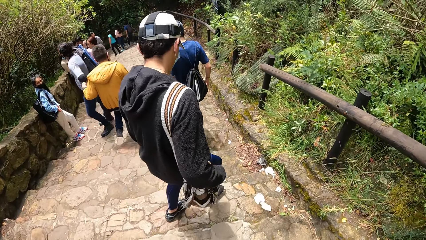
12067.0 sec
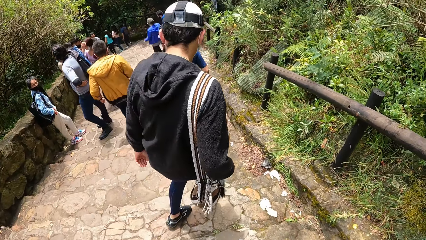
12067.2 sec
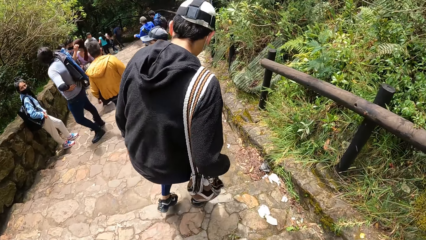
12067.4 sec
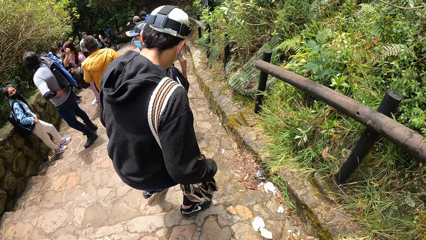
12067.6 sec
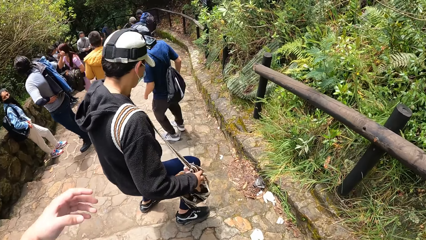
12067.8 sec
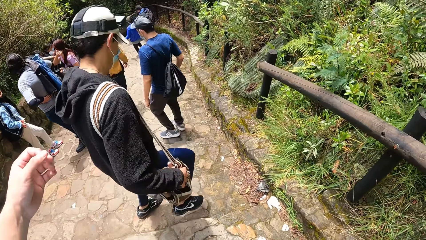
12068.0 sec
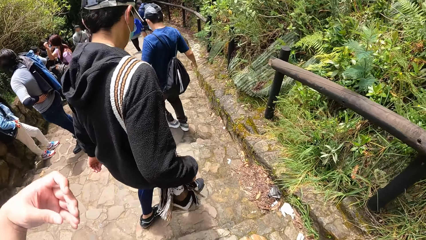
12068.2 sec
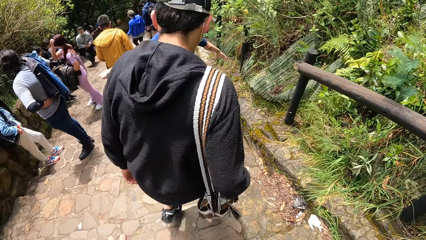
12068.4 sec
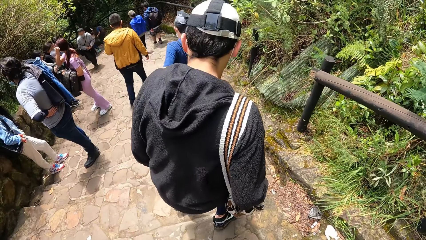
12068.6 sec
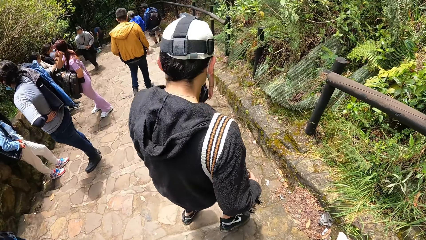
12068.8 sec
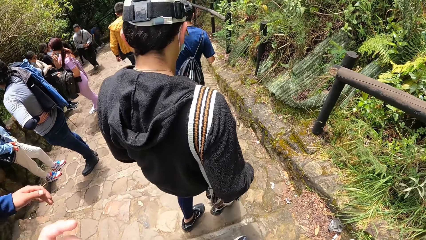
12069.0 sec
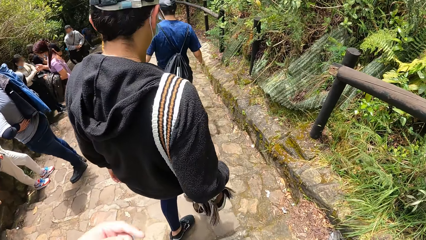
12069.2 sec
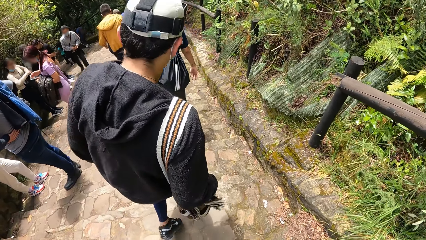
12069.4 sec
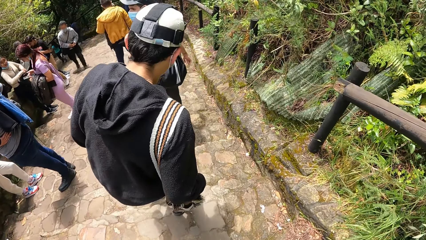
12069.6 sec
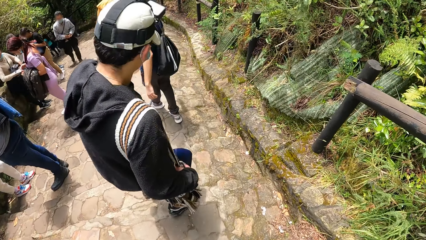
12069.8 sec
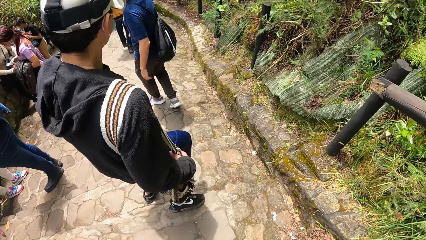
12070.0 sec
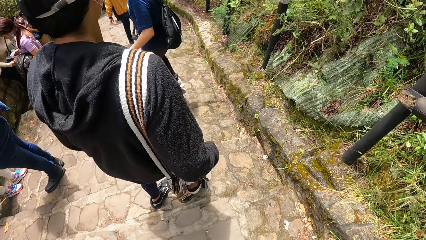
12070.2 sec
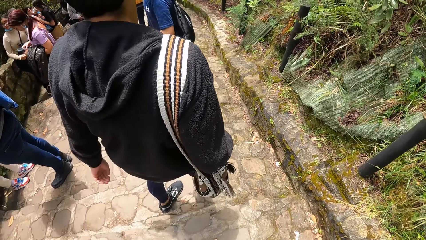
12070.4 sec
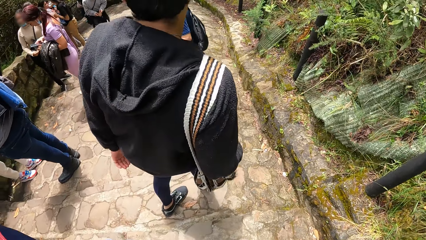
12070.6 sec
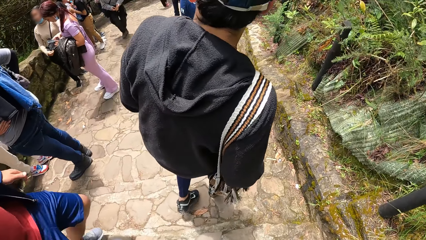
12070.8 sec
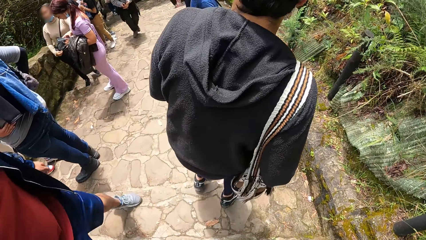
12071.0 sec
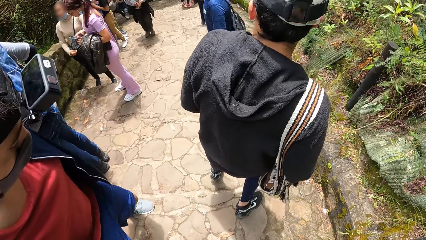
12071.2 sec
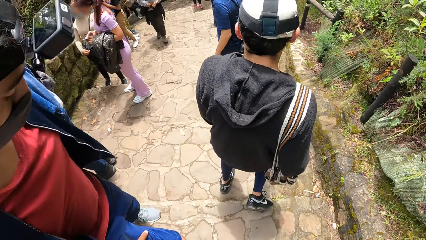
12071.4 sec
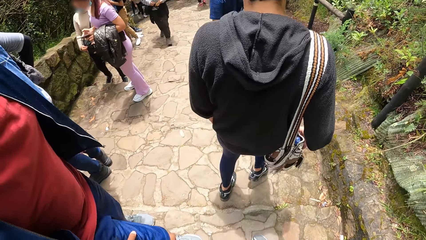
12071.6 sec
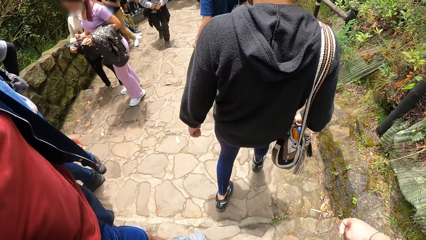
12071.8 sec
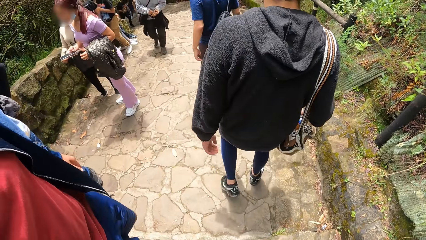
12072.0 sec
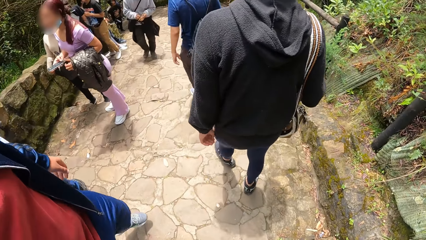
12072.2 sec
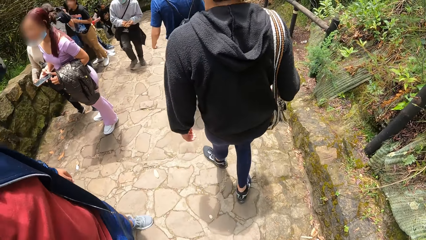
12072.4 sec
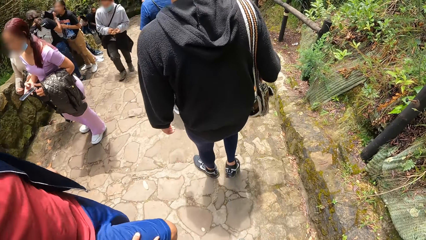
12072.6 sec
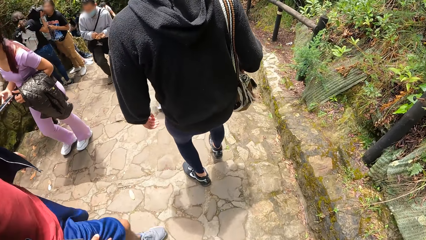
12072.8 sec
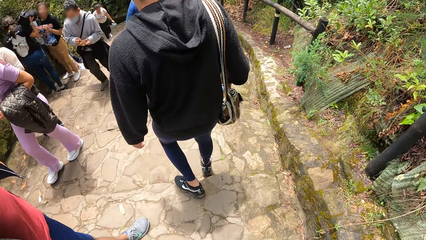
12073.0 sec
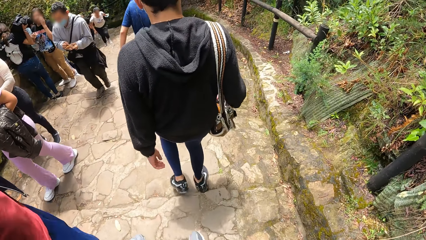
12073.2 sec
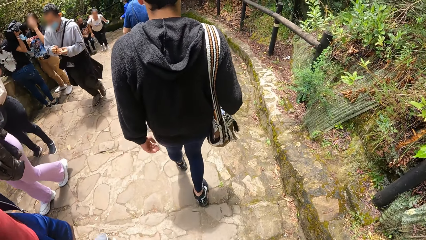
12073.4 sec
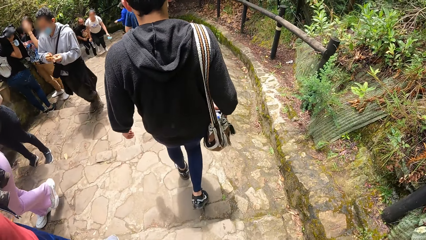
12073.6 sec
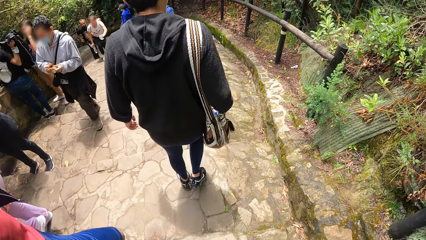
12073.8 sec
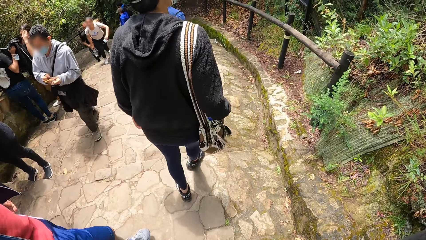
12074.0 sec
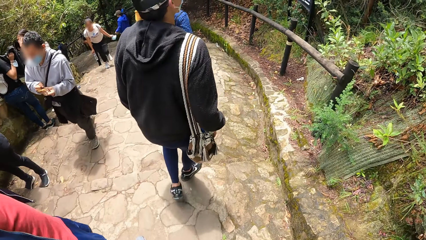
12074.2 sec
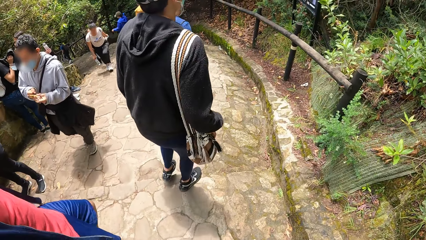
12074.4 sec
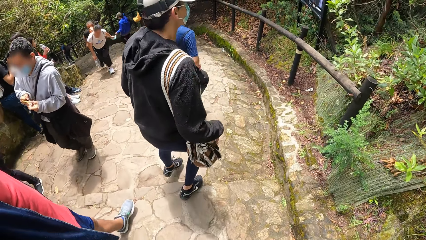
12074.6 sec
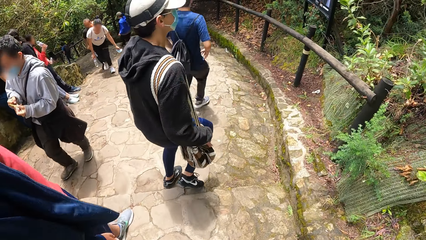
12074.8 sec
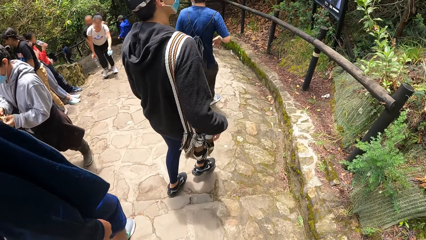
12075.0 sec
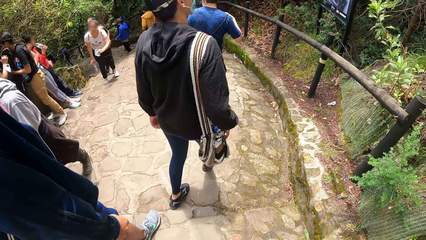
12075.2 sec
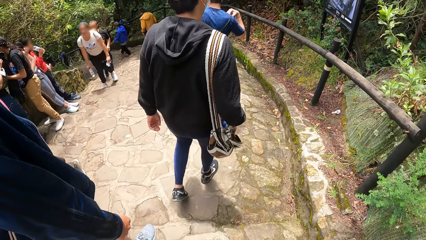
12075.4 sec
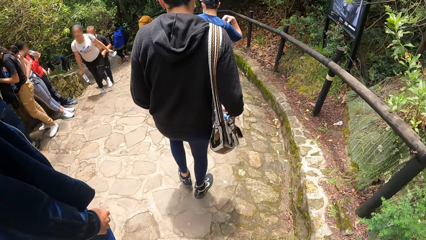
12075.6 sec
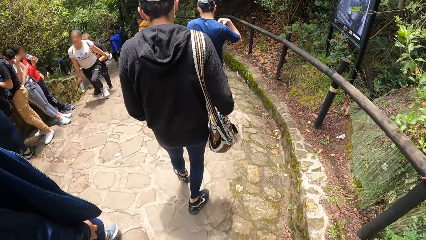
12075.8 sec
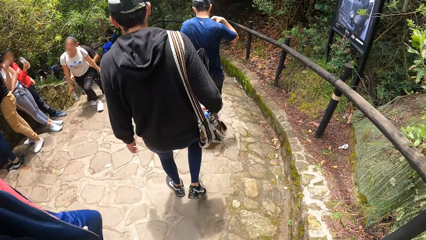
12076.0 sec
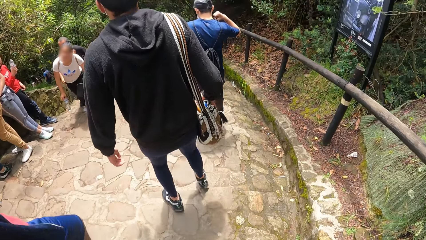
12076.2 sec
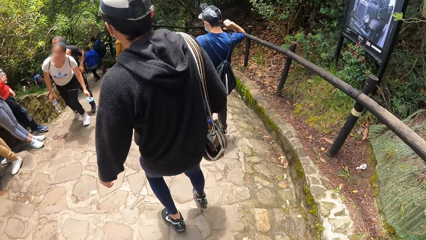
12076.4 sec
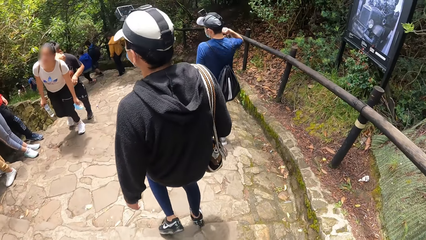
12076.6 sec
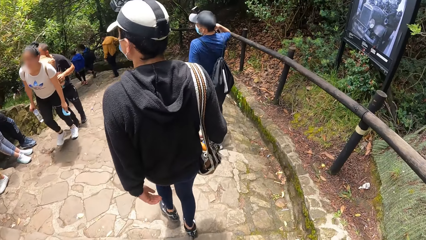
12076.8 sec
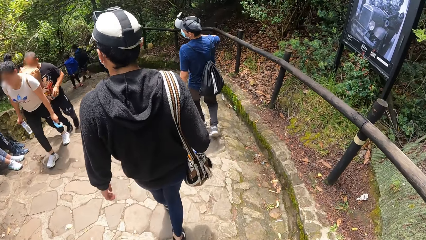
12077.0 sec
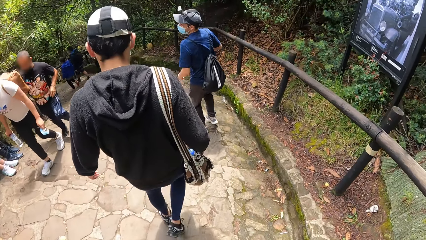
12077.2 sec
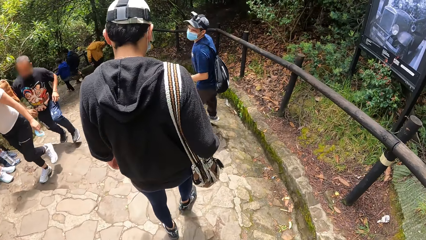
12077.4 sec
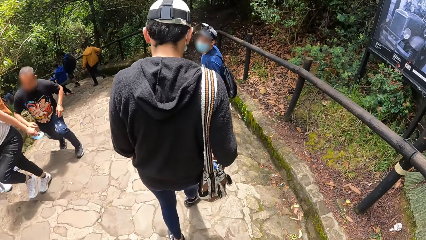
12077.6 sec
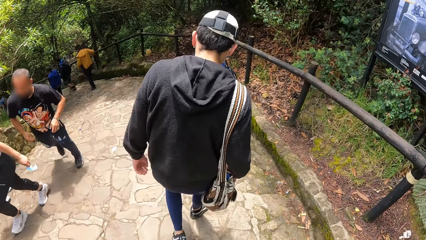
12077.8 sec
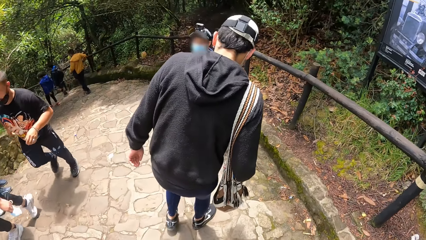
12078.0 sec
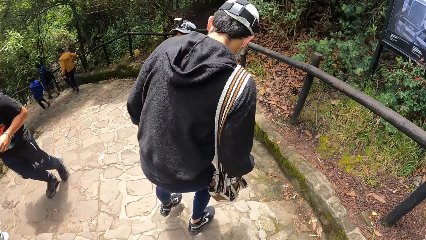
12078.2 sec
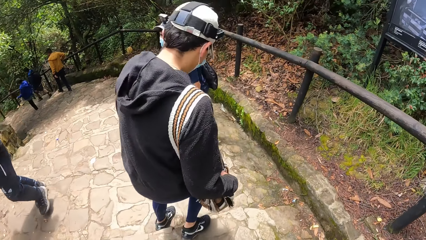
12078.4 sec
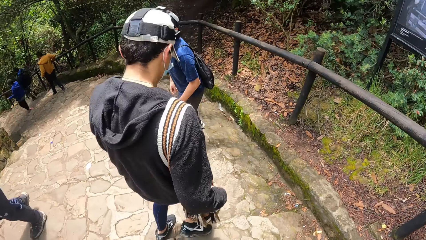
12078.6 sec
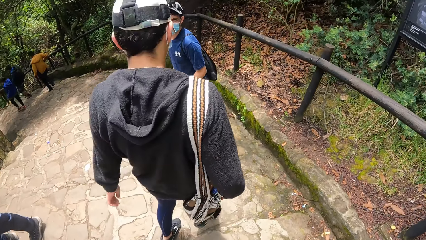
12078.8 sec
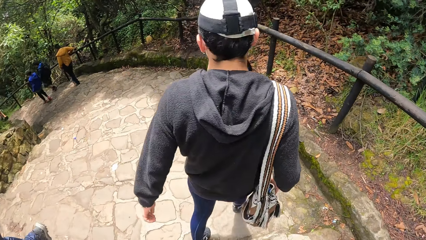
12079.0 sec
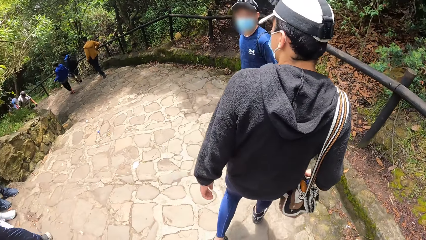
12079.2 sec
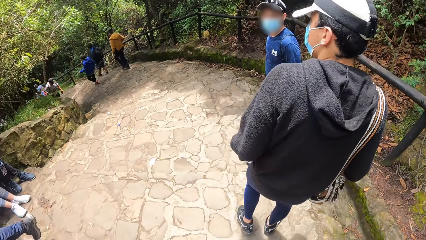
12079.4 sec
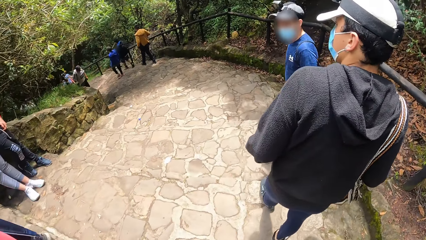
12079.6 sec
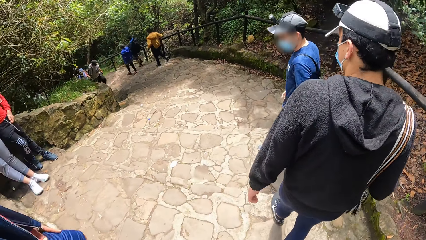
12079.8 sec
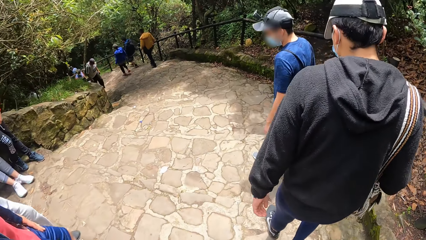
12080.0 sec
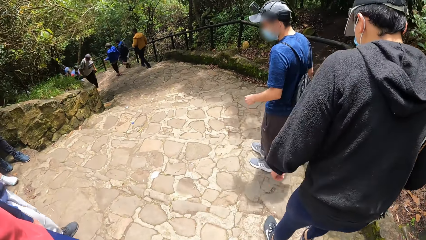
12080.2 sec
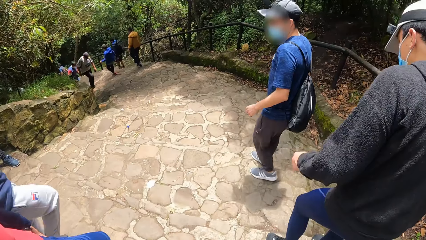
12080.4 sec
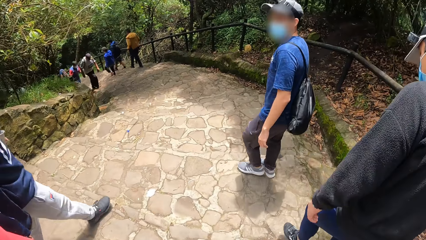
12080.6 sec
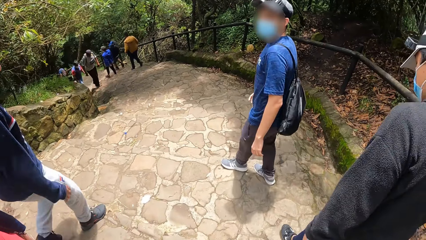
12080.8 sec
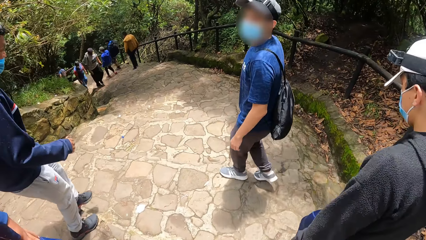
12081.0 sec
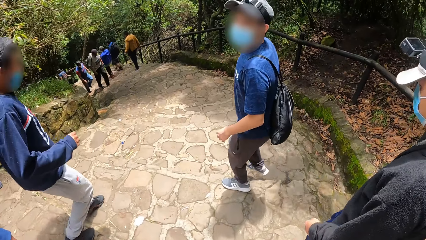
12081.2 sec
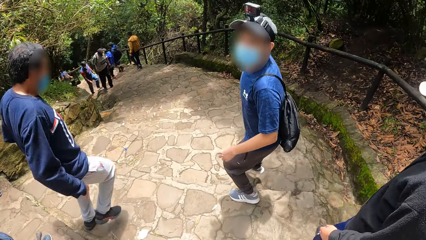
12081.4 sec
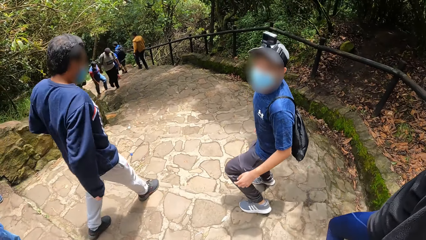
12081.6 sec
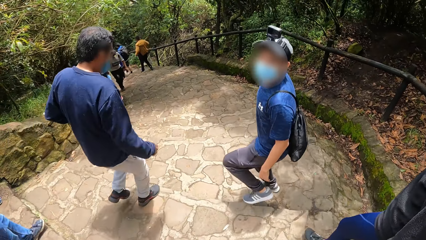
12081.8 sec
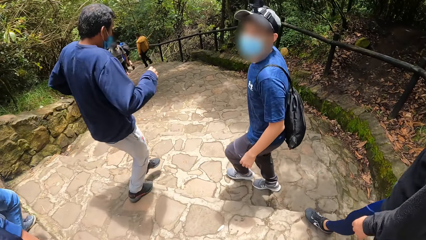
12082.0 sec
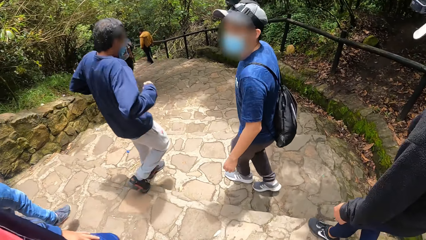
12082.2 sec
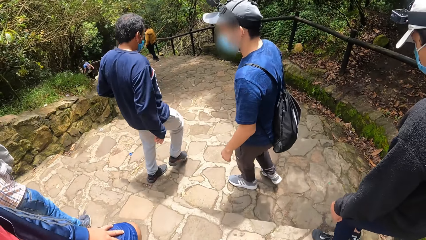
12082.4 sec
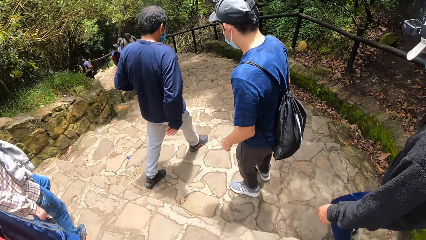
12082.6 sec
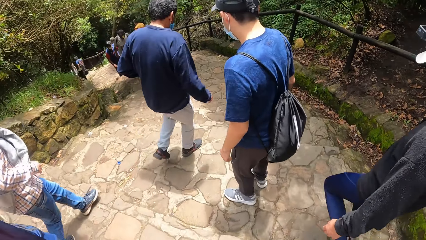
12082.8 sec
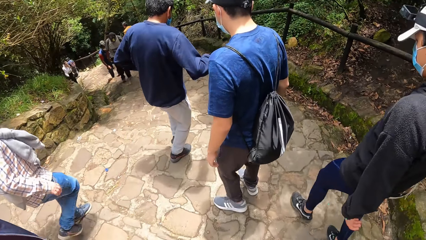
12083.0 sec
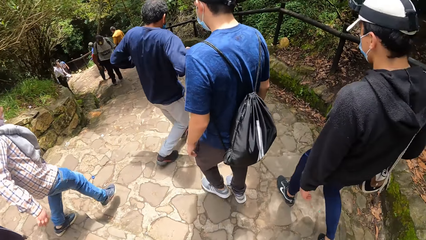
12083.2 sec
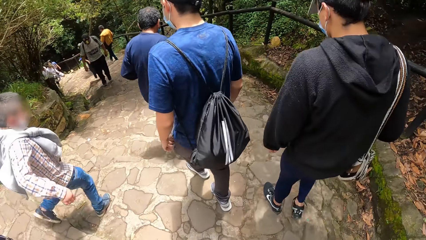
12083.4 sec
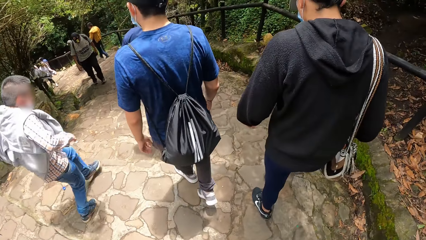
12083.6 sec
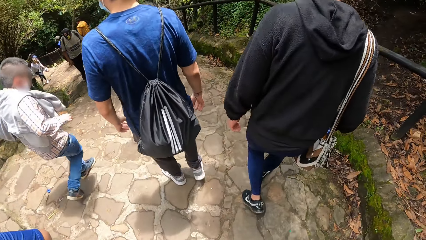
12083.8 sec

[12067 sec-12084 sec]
The camera wearer raises the left hand. They raise the left hand again. They descend the stairs. A man adjusts the bag on his back with his right hand. The man looks around.
